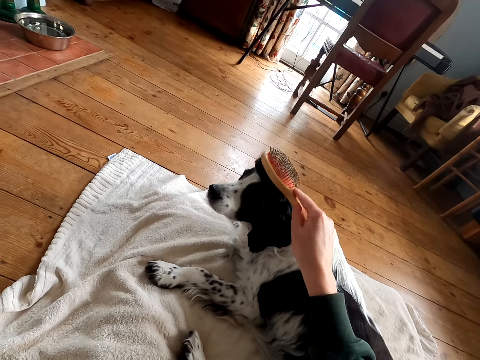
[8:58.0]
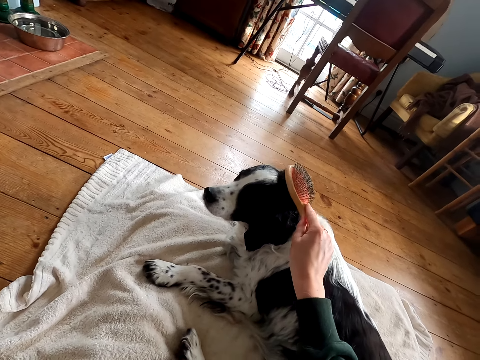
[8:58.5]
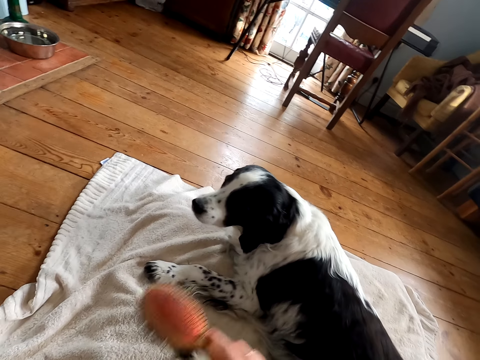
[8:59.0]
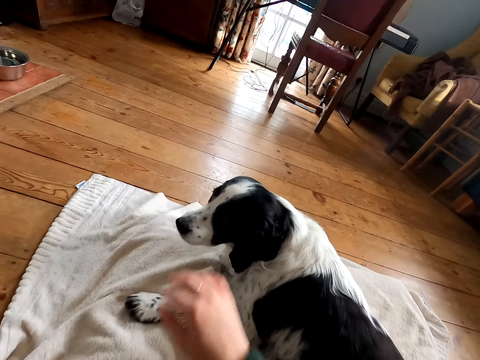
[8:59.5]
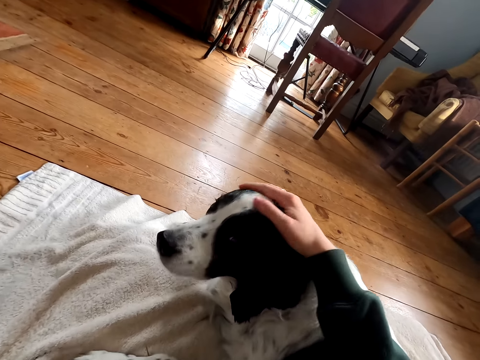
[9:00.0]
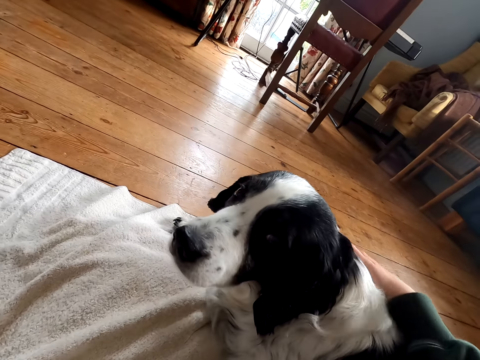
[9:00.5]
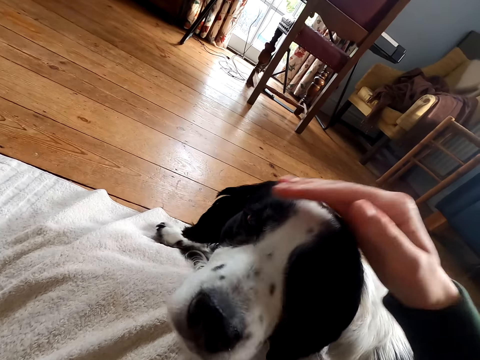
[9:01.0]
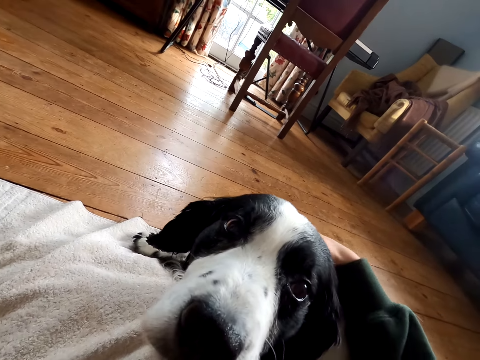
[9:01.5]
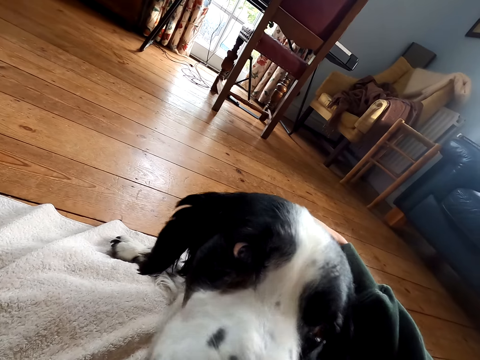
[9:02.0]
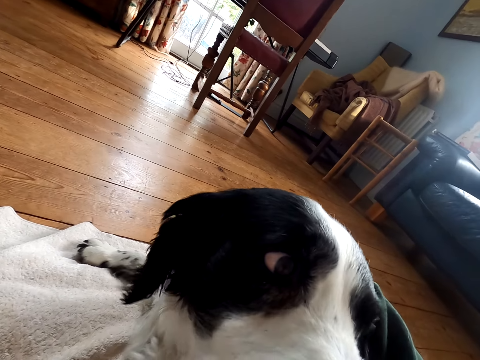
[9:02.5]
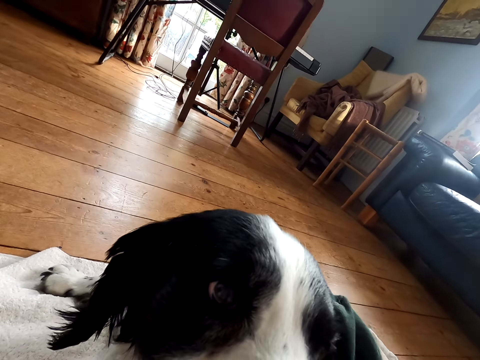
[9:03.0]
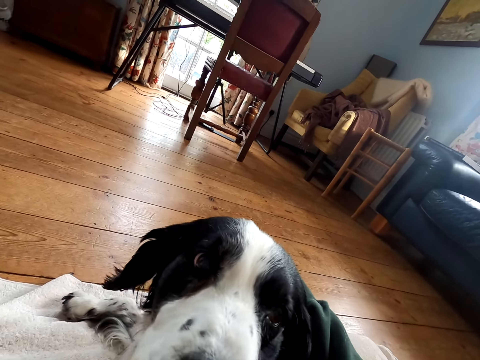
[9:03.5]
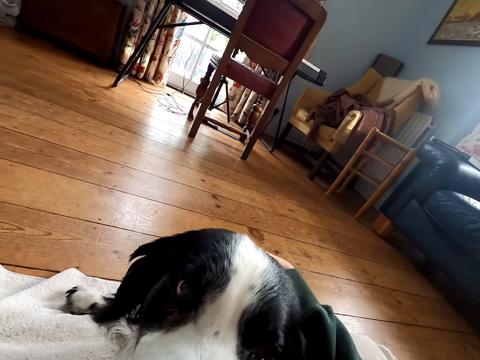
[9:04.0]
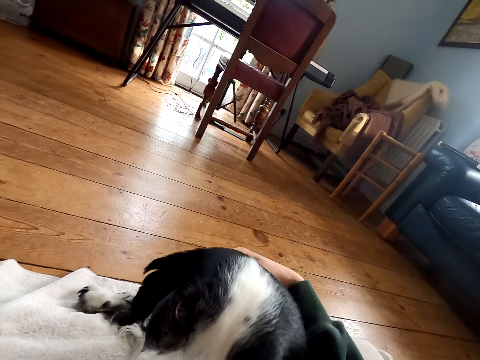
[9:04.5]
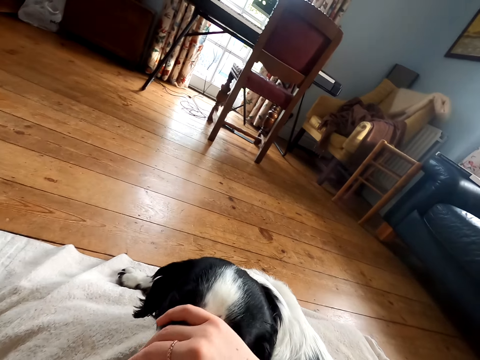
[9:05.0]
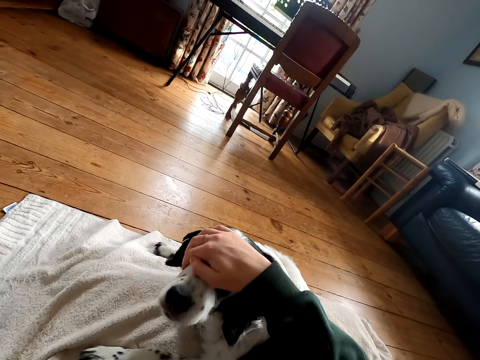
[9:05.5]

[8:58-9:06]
The camera wearer touches the dog fur. They massage the dog.

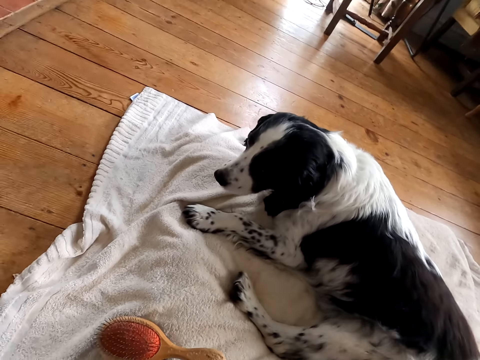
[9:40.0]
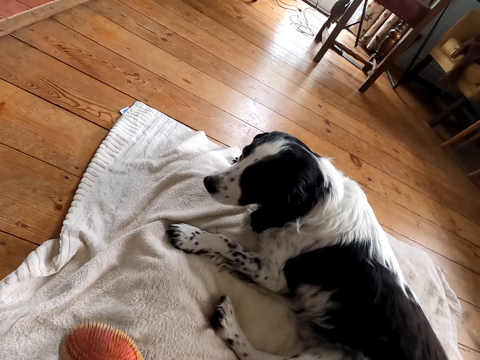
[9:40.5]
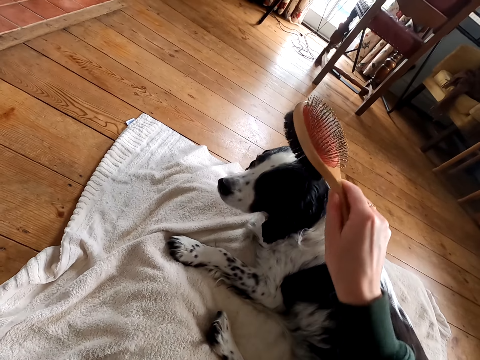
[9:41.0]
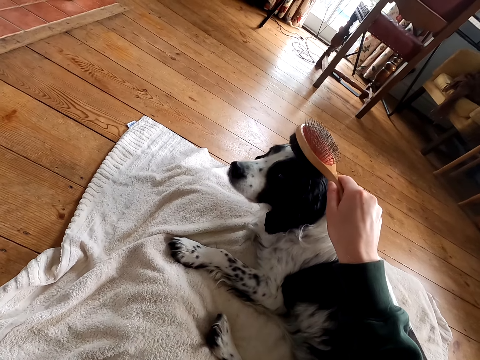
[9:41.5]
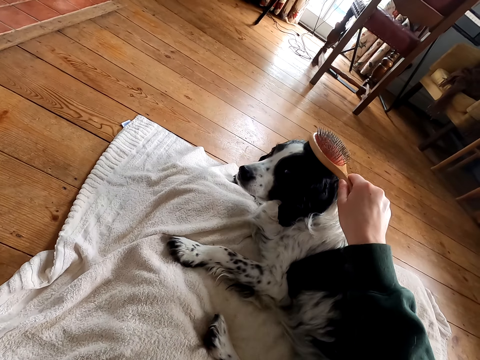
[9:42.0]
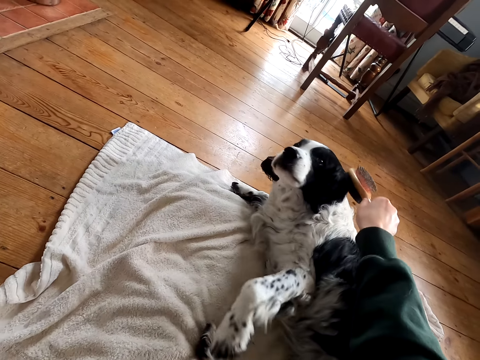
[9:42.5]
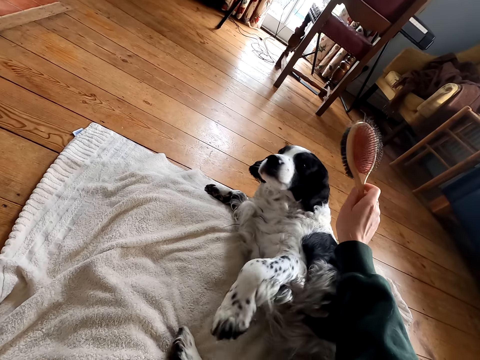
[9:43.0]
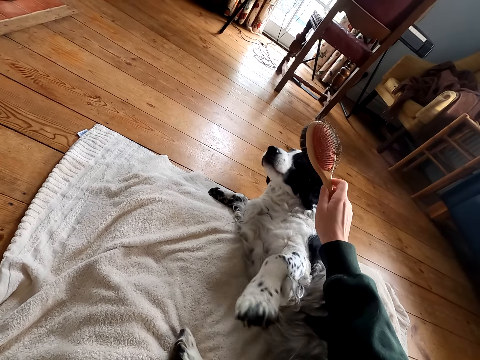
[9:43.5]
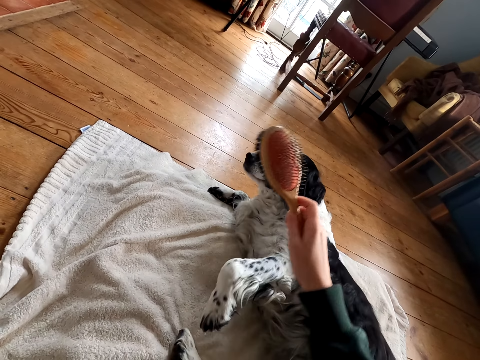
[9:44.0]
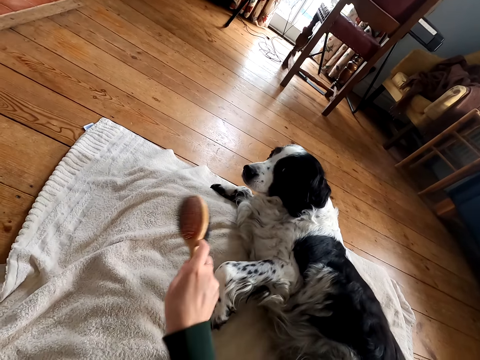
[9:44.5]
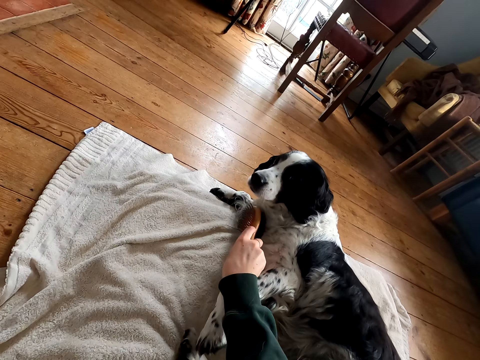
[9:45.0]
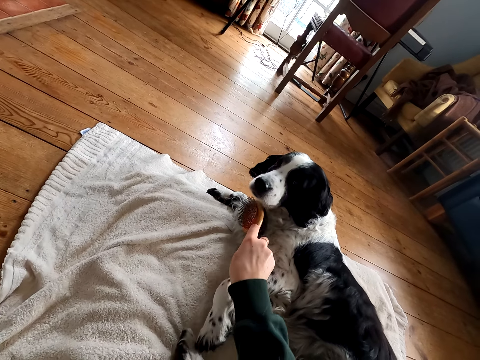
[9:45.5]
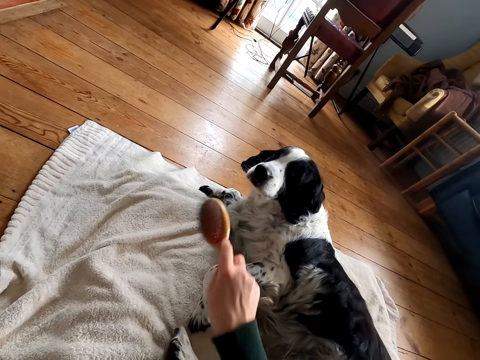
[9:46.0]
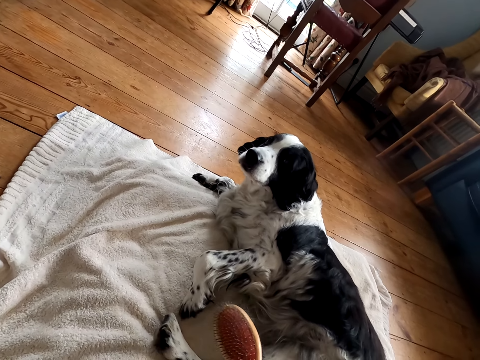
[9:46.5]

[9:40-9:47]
The camera wearer combs the dog fur.

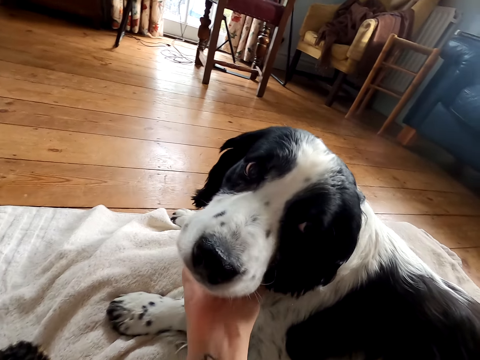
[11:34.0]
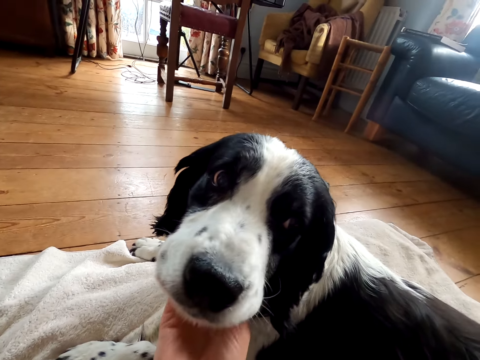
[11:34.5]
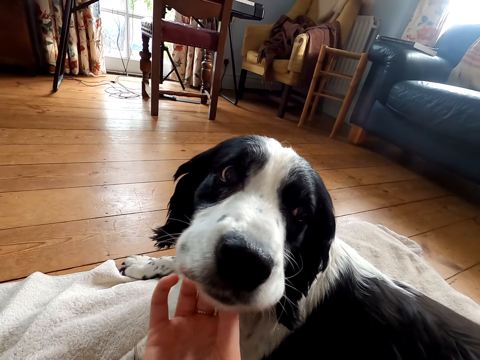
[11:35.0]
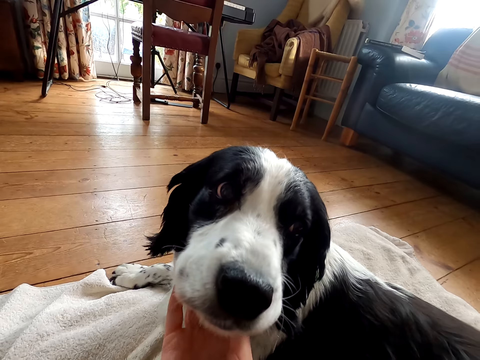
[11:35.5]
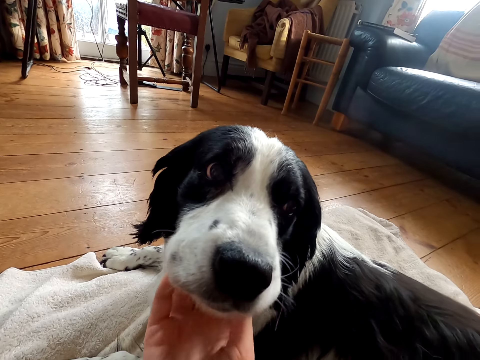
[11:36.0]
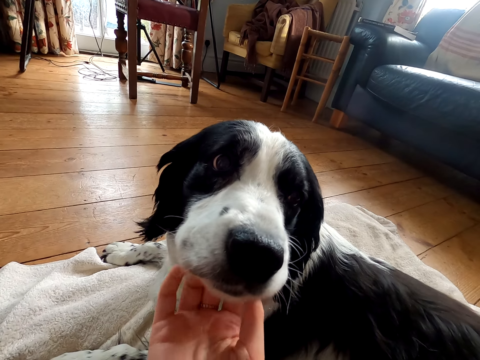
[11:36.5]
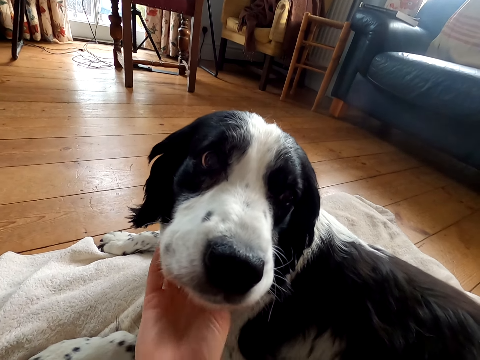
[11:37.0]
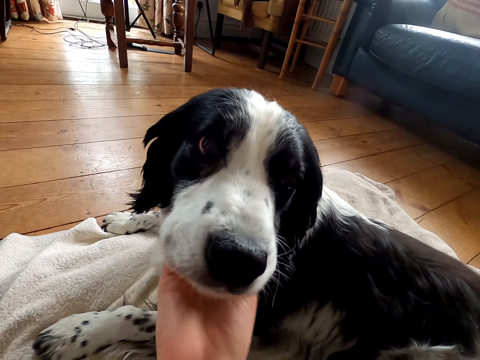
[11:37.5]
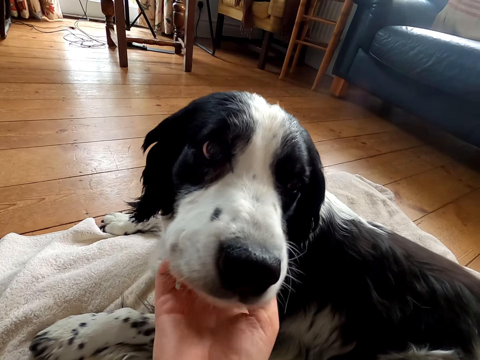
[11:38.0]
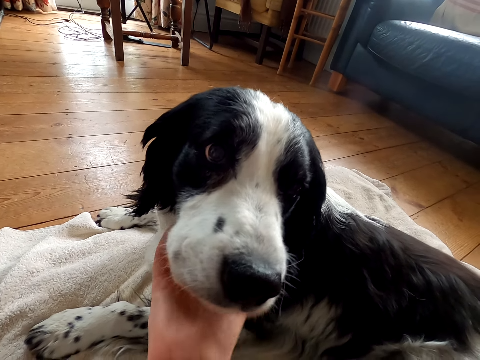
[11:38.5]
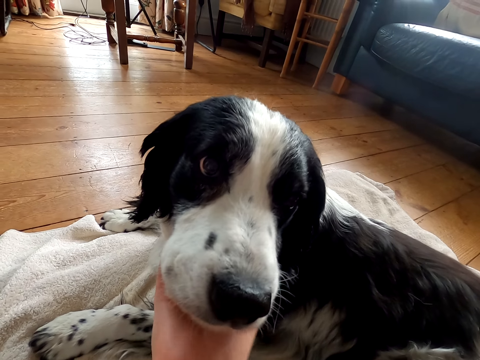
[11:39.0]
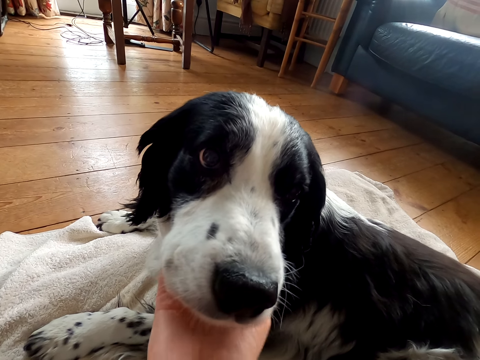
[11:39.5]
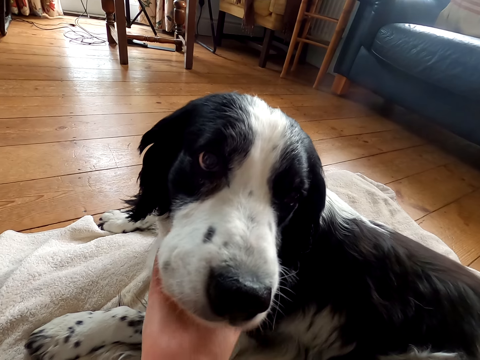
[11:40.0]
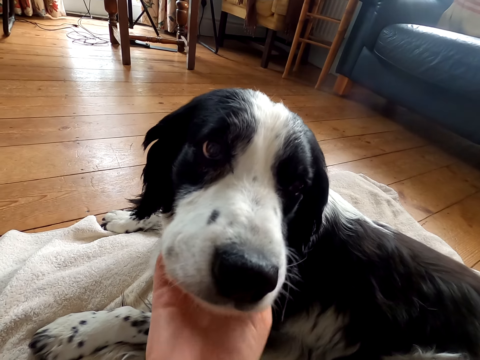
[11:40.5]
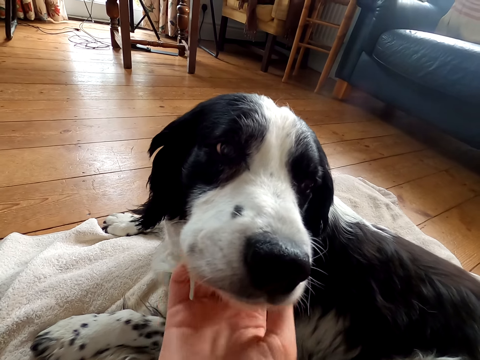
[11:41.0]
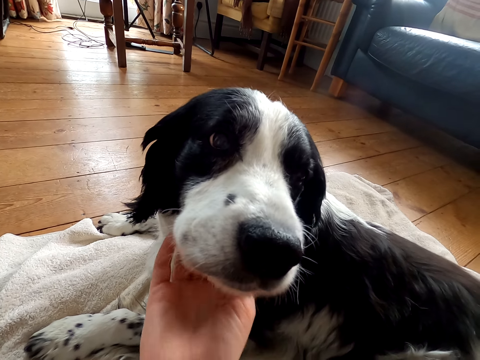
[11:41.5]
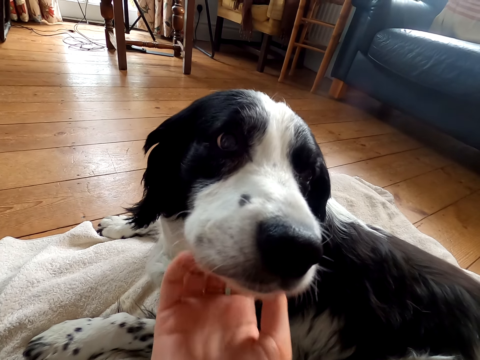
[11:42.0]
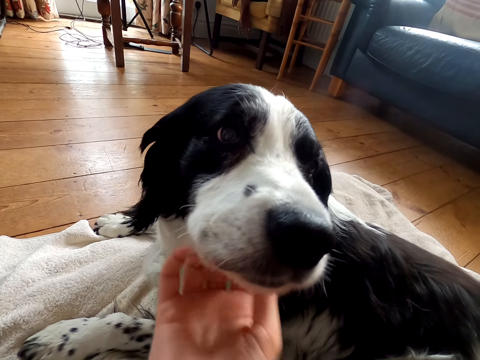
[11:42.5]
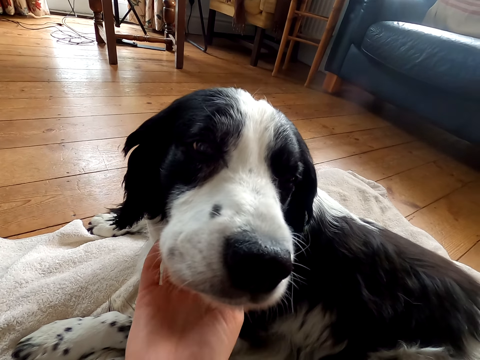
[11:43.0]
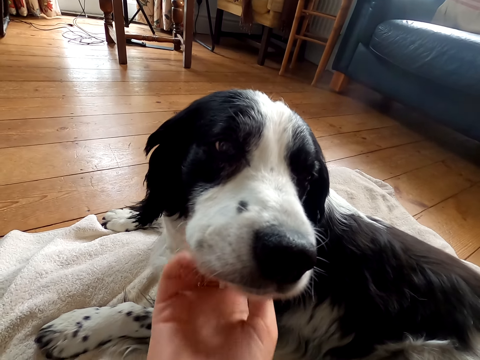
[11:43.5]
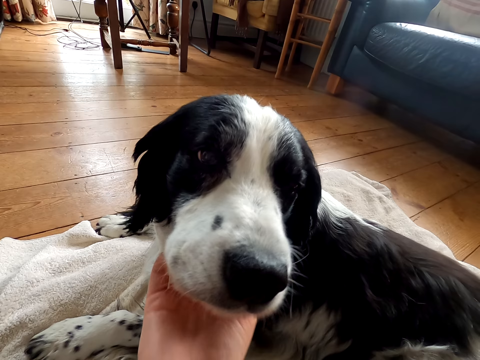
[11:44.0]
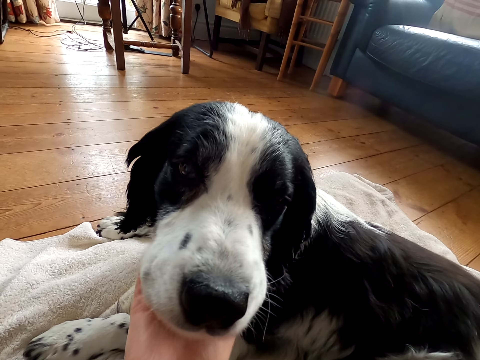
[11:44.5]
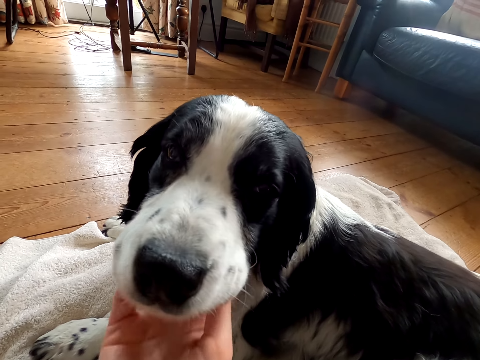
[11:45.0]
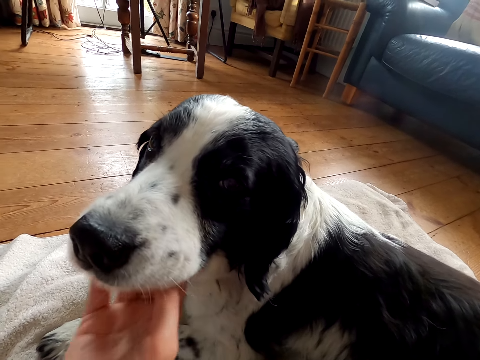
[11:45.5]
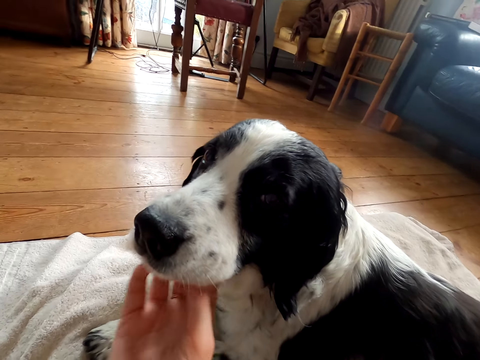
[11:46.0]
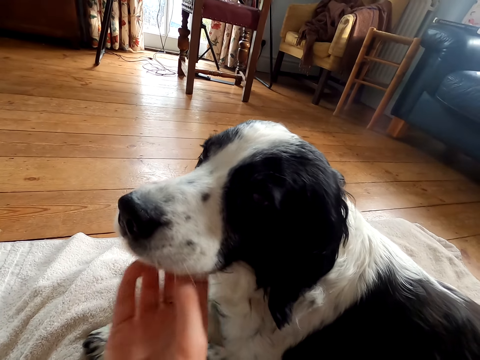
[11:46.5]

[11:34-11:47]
The camera wearer scratches the dog's chin.
